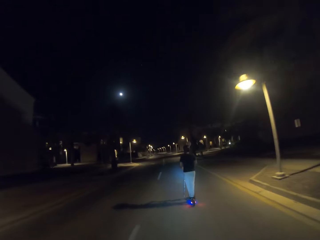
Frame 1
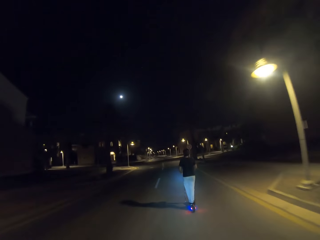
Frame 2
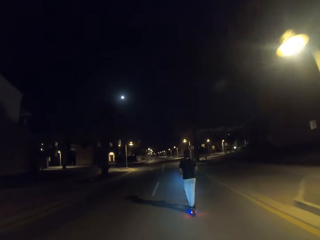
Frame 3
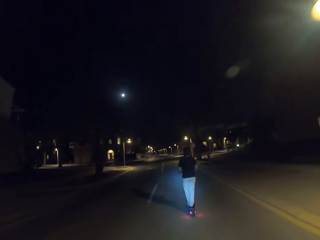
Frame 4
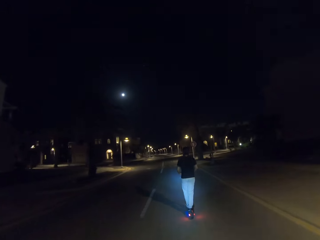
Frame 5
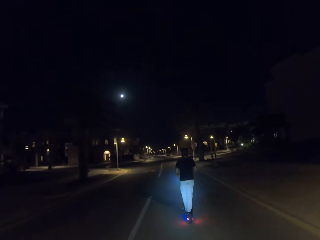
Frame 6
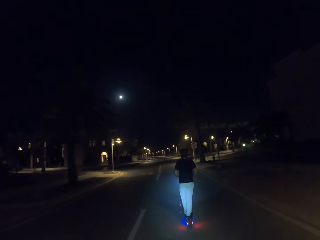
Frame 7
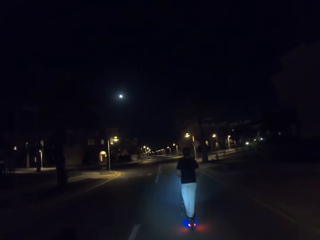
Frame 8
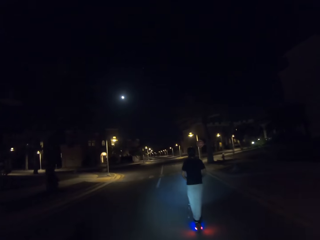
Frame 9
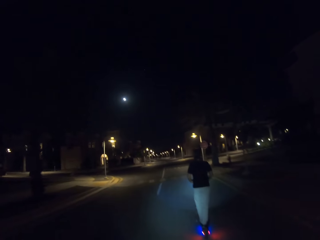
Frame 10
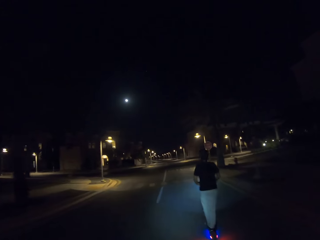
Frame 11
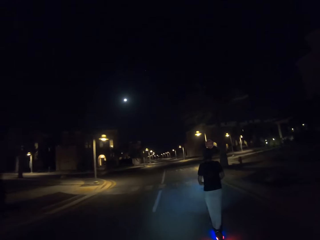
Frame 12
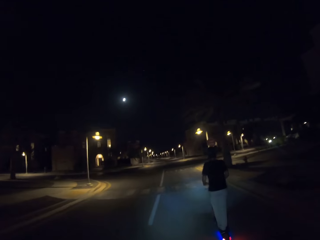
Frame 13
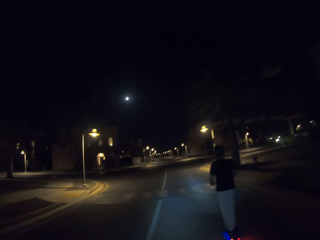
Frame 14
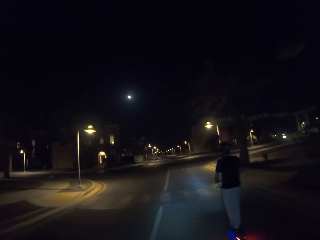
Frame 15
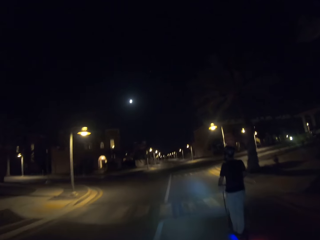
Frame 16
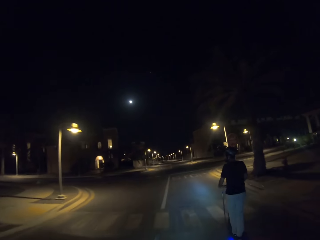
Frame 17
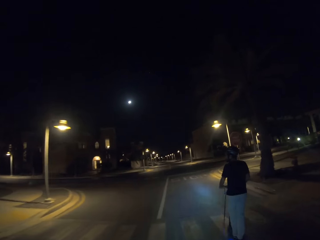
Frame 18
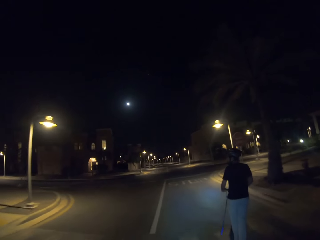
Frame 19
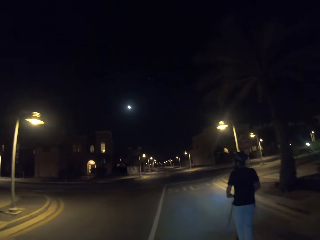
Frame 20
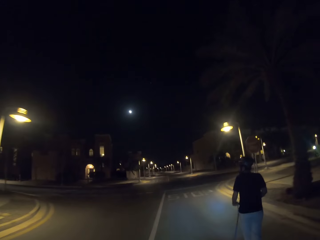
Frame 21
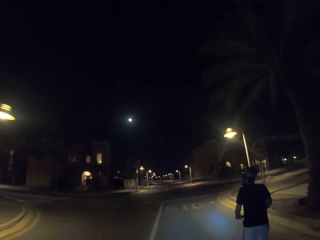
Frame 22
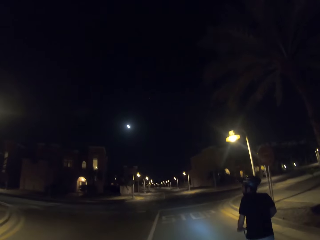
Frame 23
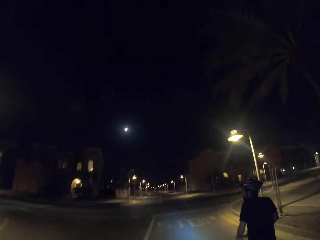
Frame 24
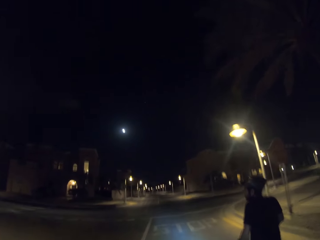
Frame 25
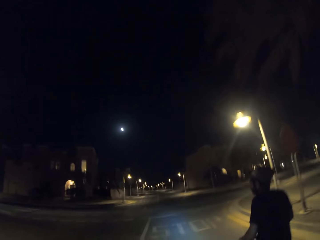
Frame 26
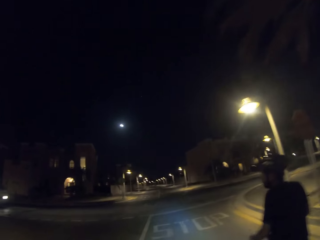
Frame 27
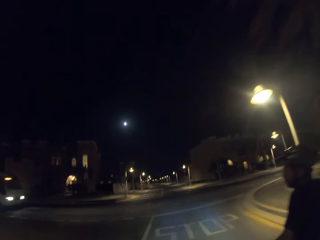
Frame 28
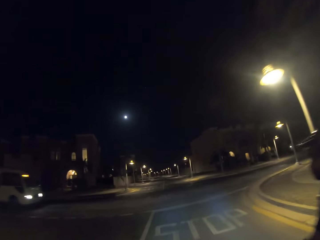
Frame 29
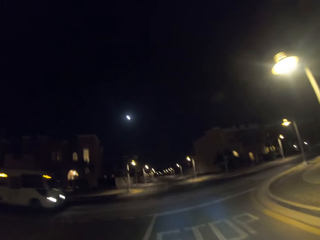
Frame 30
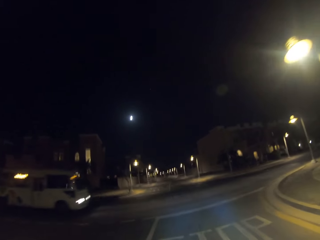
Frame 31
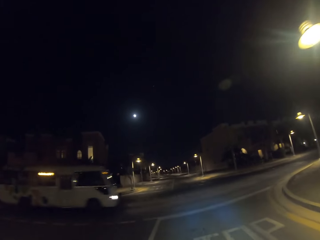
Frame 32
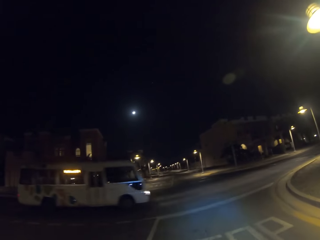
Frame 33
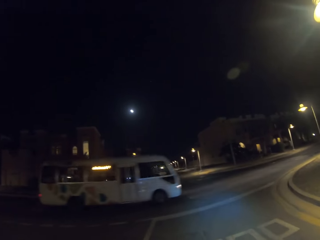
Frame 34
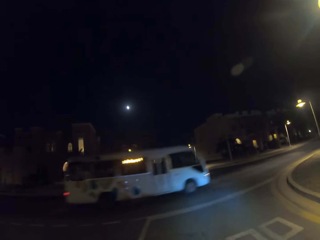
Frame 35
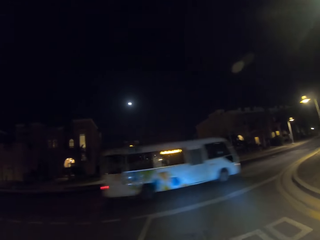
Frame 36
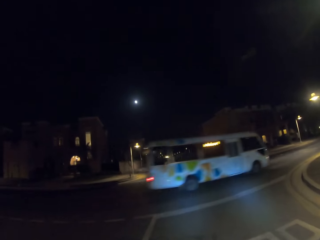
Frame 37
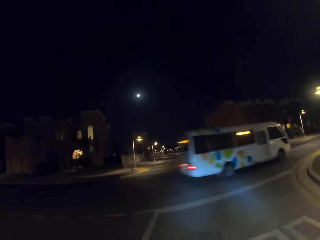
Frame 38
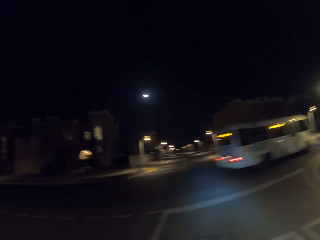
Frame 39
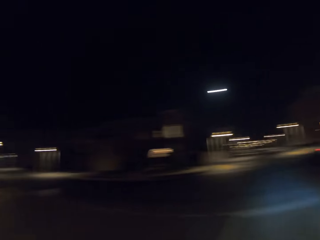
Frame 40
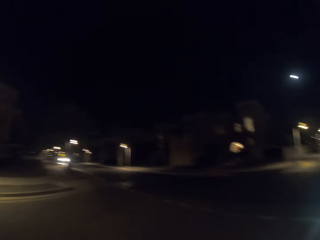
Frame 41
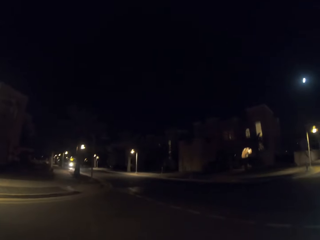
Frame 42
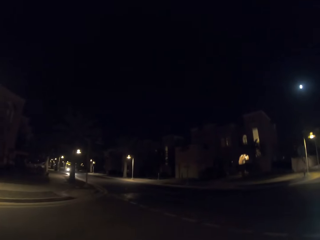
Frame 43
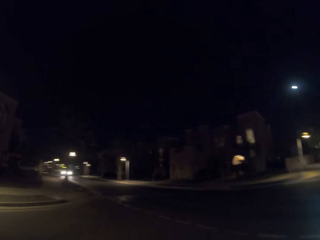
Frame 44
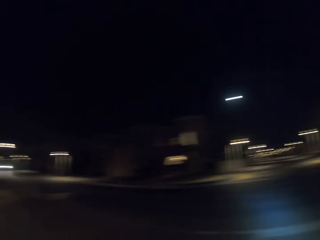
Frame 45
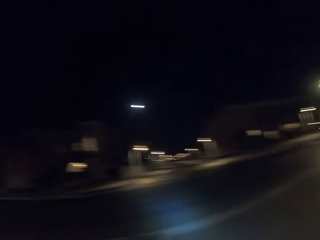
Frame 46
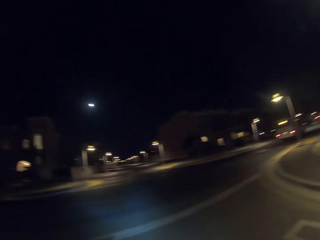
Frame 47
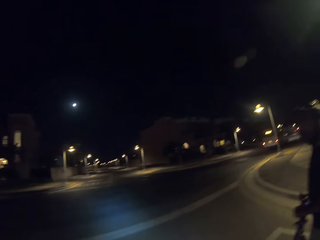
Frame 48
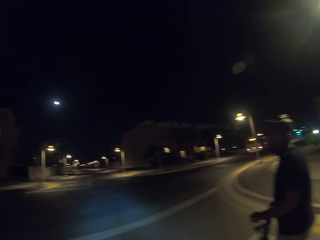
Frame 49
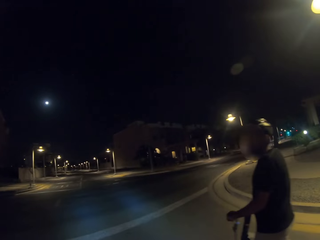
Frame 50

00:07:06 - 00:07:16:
The camera wearer drives ahead of a man. They look on the left side.

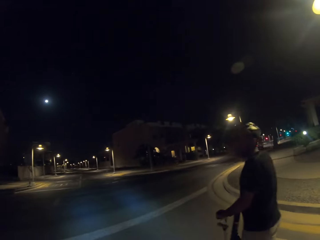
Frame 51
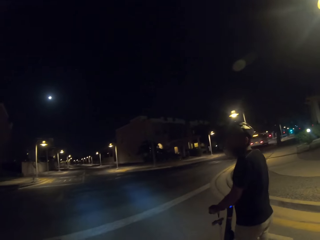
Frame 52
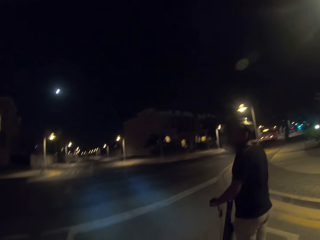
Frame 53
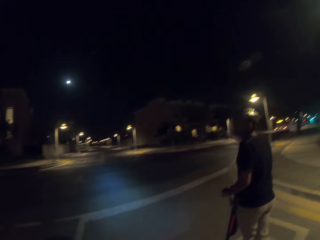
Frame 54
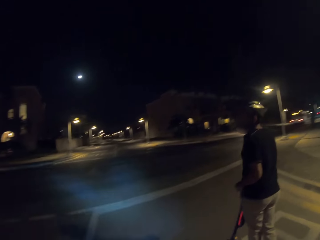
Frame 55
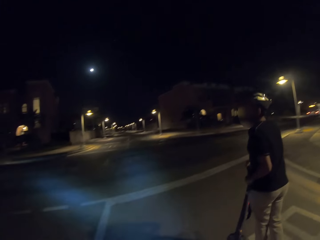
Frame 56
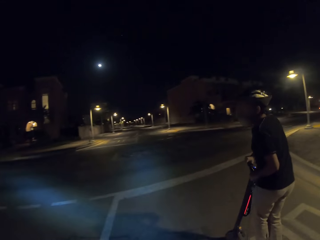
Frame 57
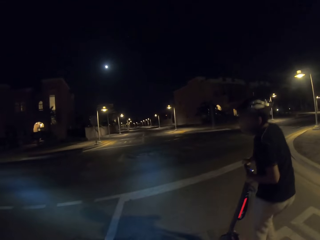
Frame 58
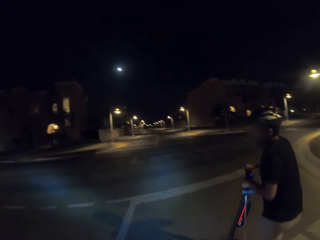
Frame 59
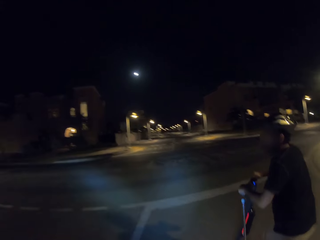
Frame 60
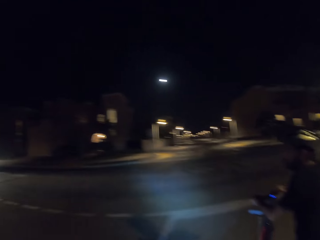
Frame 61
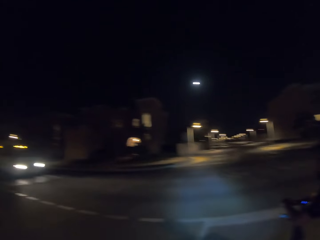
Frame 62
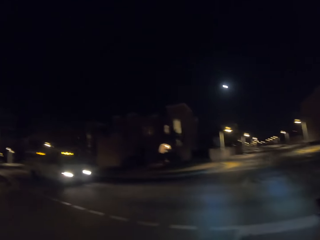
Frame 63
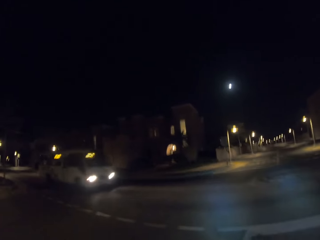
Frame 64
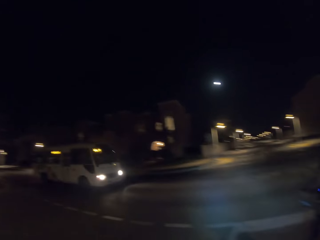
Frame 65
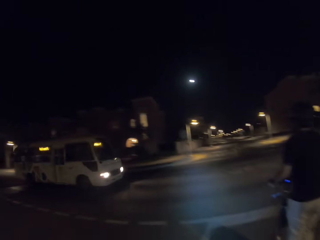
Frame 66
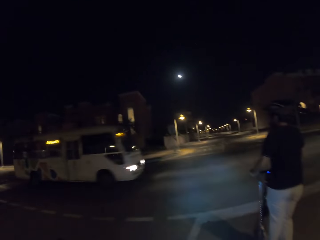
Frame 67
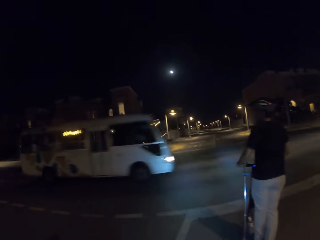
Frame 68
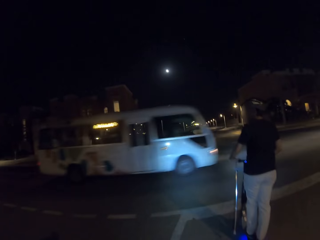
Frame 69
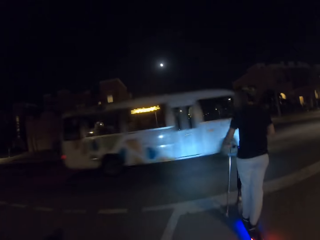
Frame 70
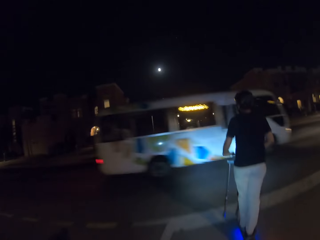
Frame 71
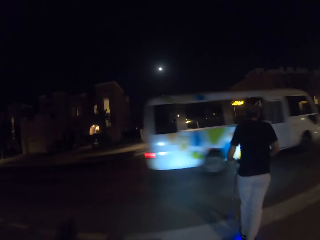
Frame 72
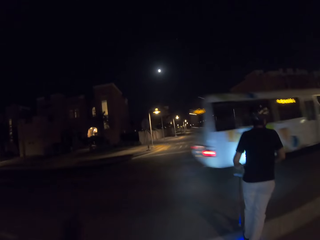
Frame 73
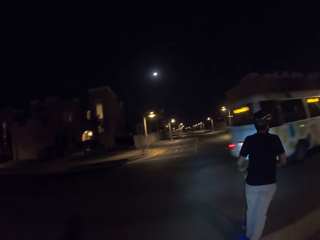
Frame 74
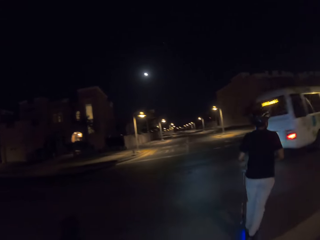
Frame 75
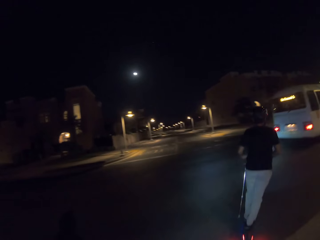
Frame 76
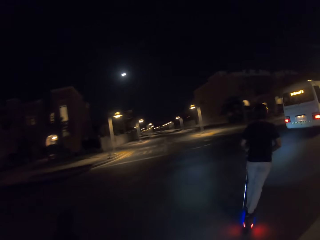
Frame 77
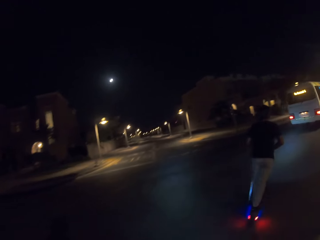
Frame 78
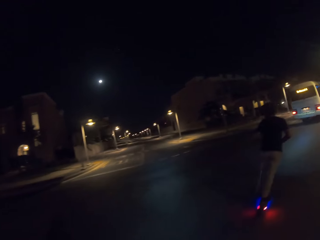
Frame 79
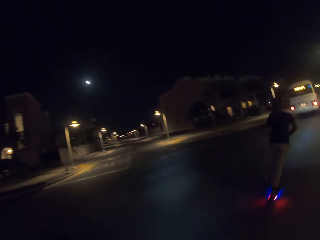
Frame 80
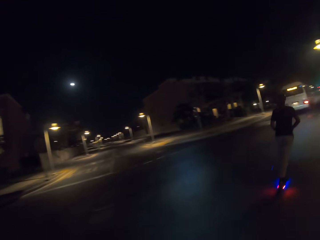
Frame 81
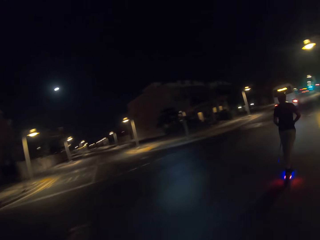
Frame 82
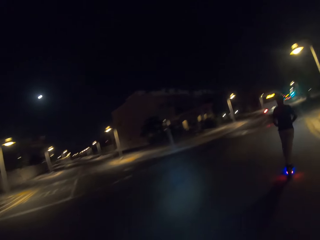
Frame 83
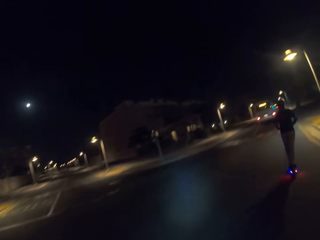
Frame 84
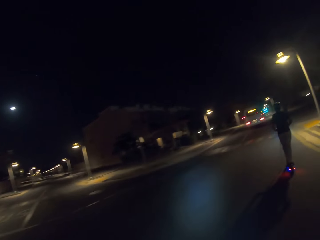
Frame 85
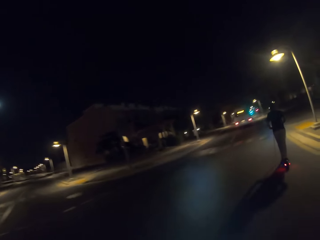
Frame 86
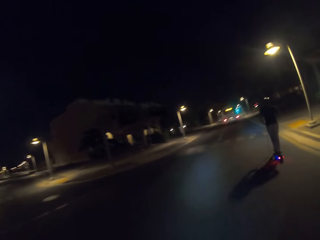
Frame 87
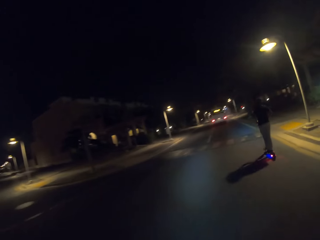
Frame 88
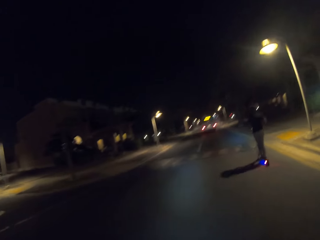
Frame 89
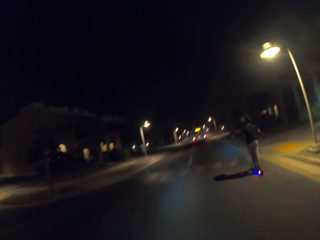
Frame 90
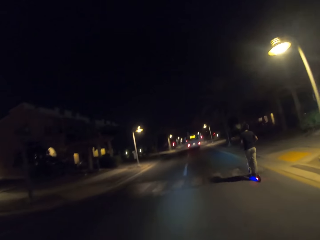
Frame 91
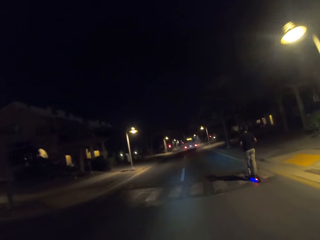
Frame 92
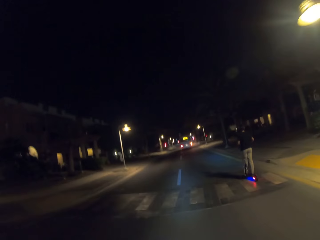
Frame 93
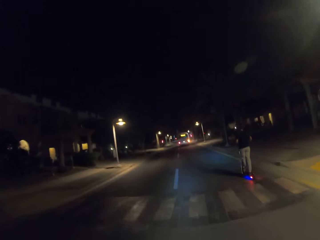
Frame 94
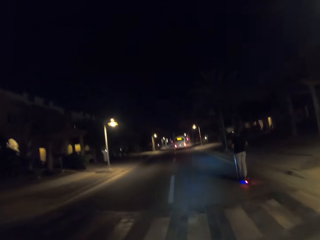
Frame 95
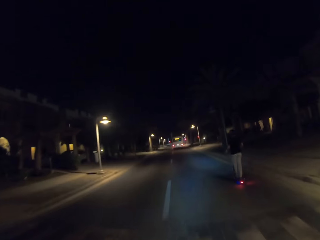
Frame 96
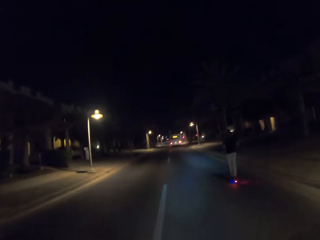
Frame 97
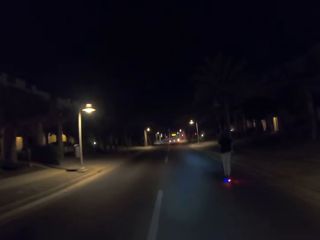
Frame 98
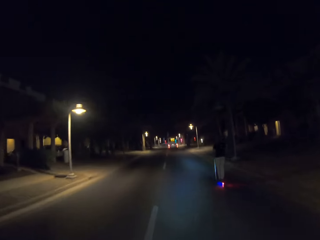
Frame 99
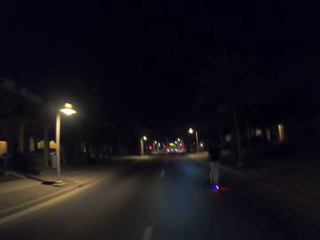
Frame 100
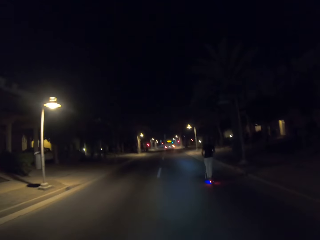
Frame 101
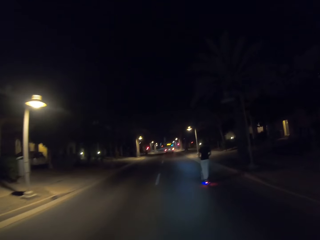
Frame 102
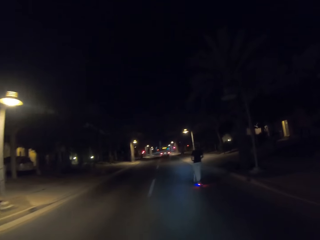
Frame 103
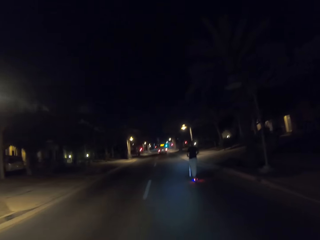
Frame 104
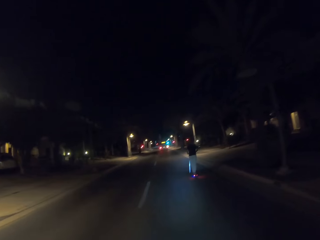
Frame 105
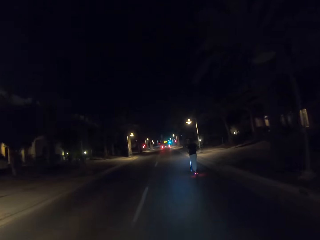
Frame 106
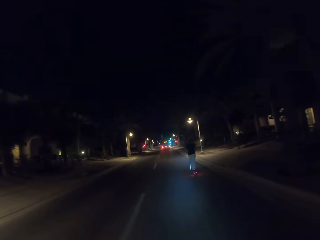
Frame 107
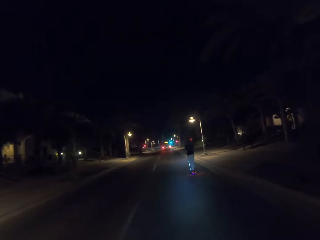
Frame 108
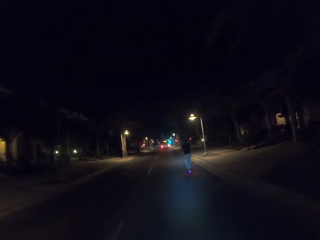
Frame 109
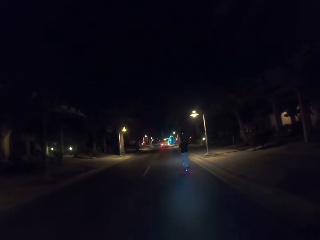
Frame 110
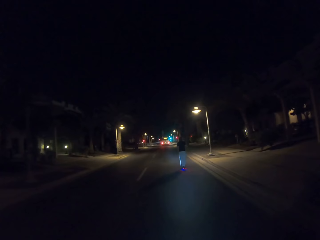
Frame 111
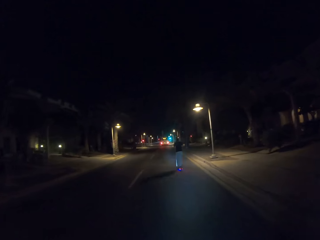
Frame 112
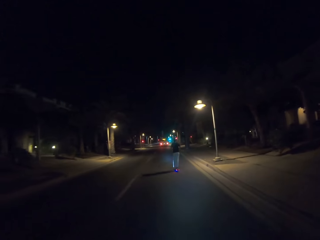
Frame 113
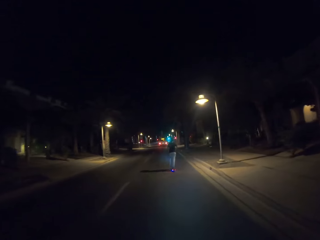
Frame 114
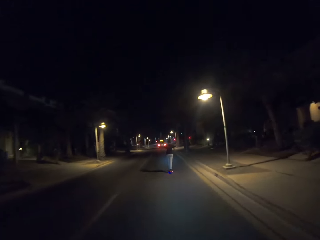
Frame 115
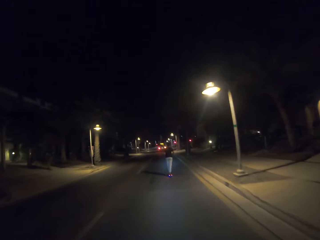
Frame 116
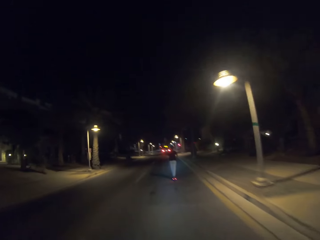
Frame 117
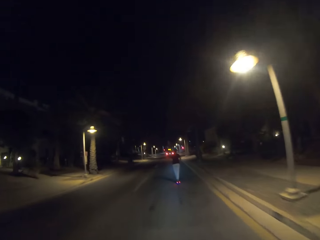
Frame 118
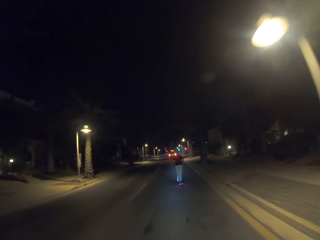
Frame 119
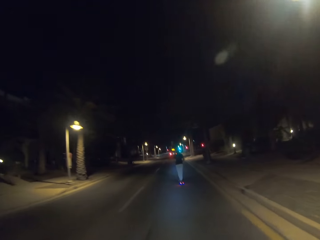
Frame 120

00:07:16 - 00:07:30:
The camera wearer looks on the right side. They look at a man. The man stops. The man rides the scooter. The man rides to the right side. The camera wearer drives to the right side. The man rides ahead.
